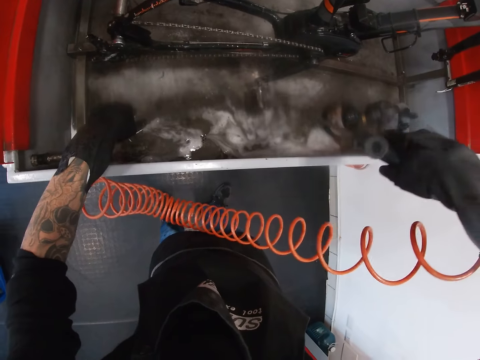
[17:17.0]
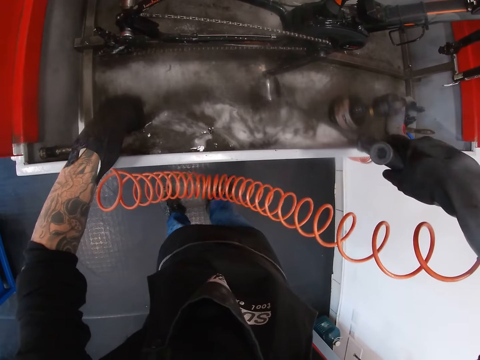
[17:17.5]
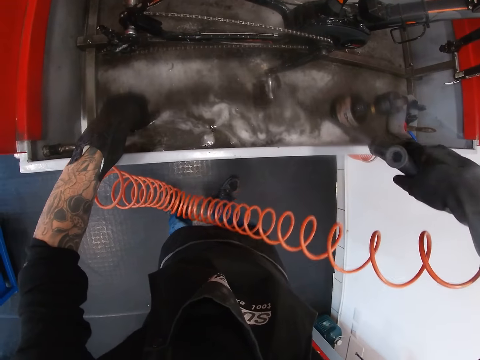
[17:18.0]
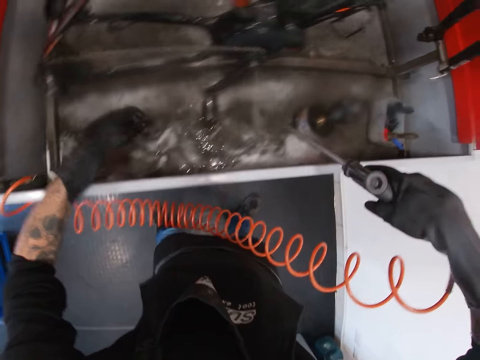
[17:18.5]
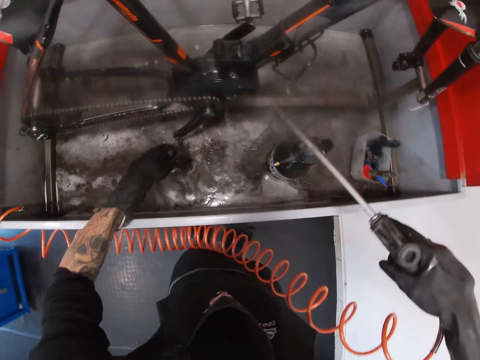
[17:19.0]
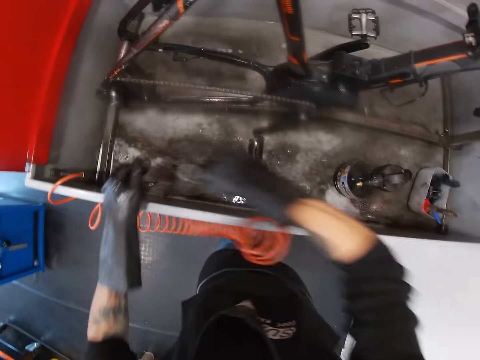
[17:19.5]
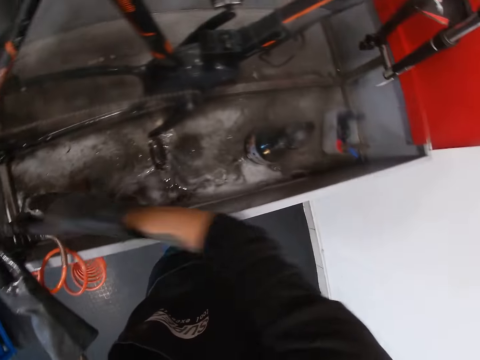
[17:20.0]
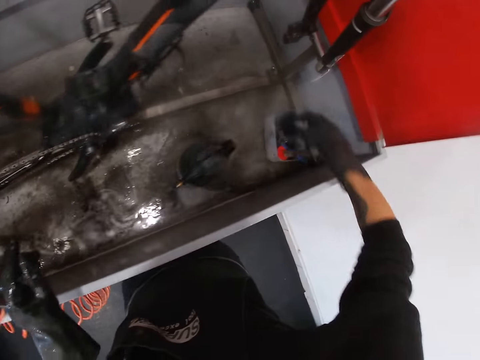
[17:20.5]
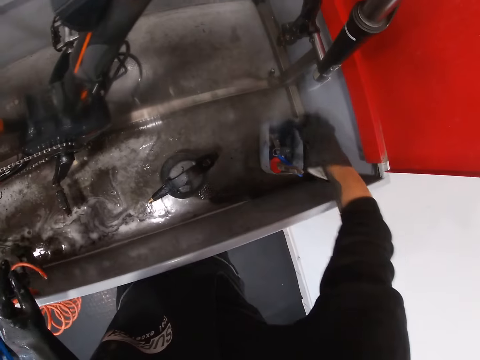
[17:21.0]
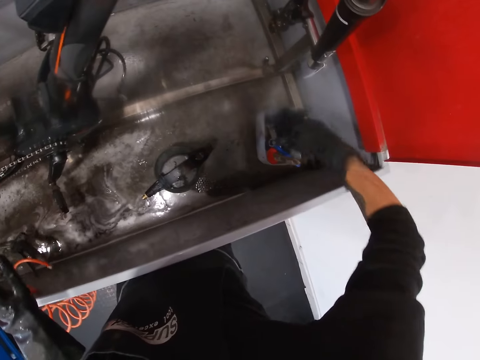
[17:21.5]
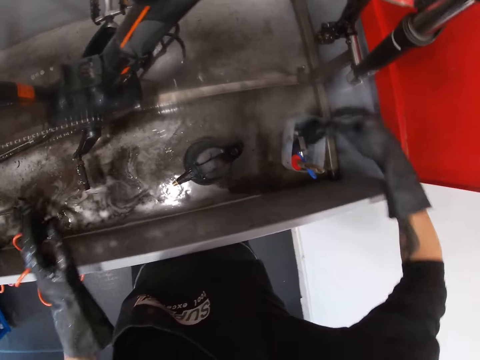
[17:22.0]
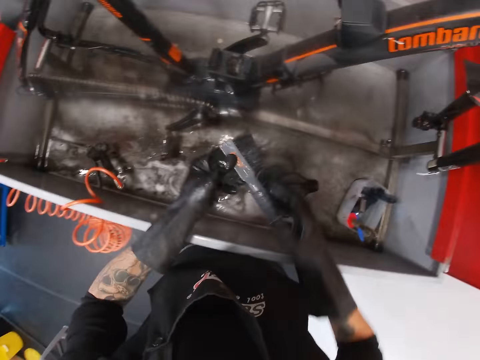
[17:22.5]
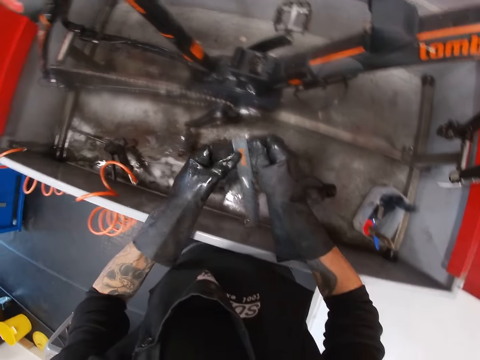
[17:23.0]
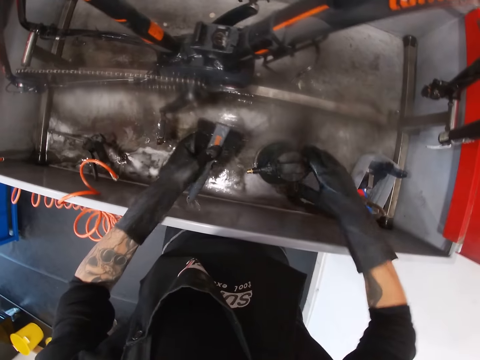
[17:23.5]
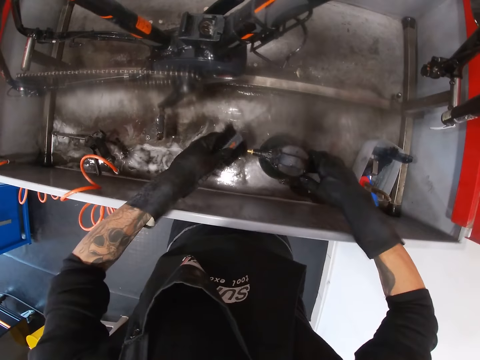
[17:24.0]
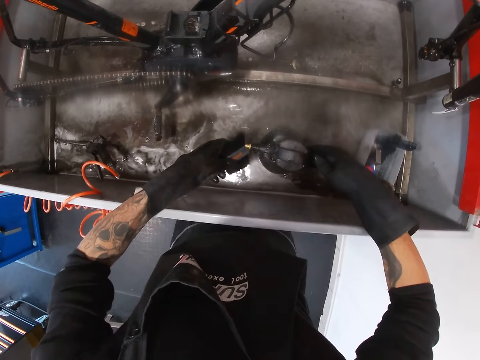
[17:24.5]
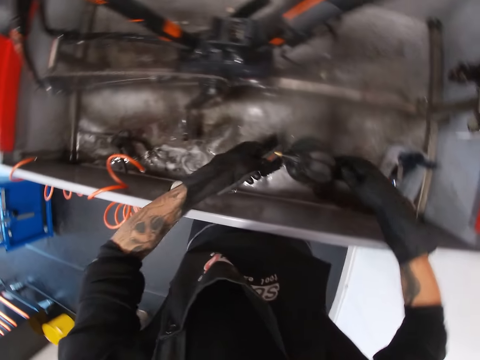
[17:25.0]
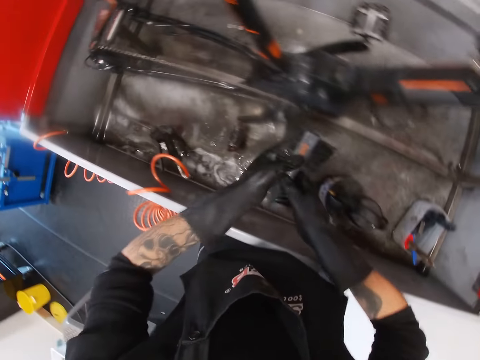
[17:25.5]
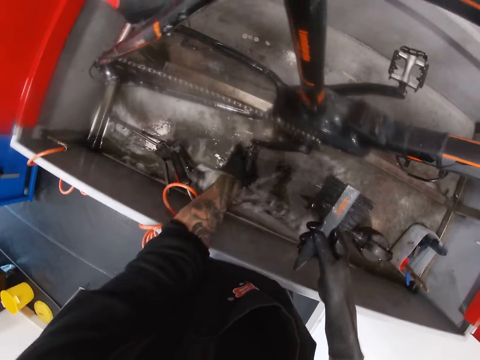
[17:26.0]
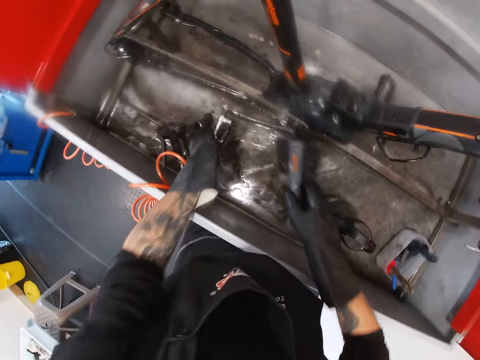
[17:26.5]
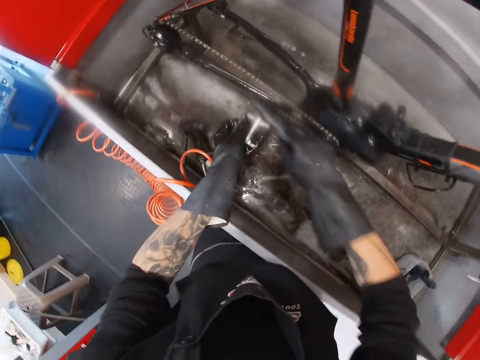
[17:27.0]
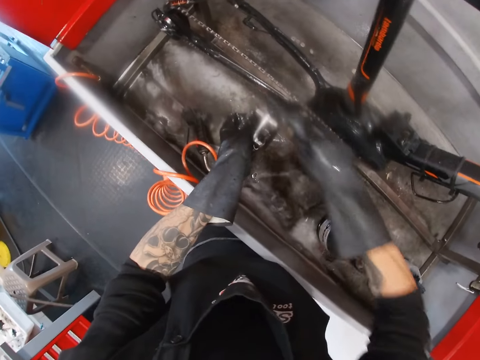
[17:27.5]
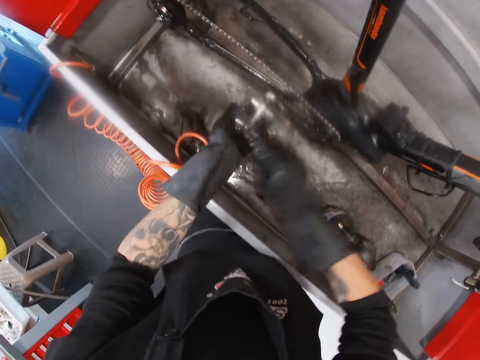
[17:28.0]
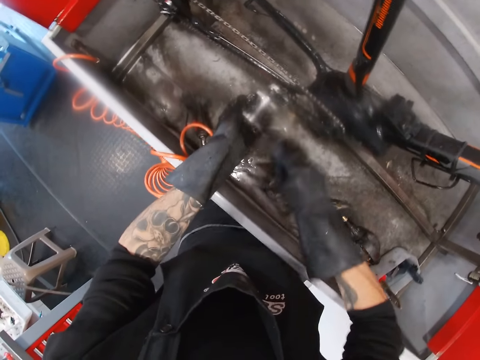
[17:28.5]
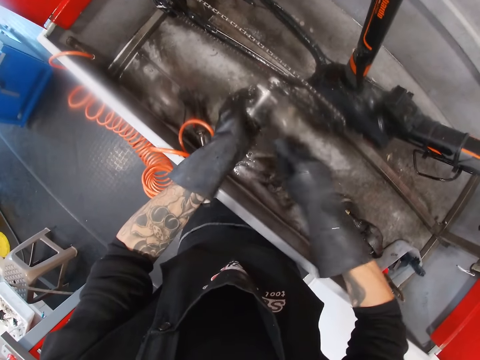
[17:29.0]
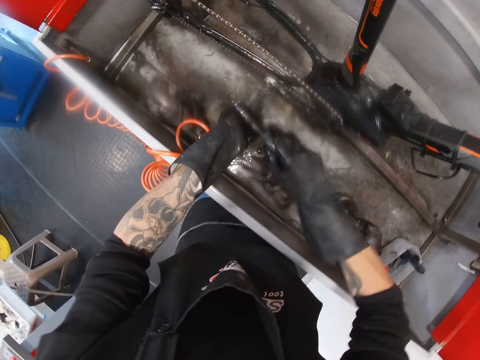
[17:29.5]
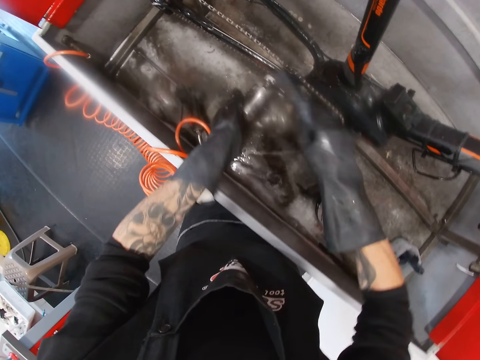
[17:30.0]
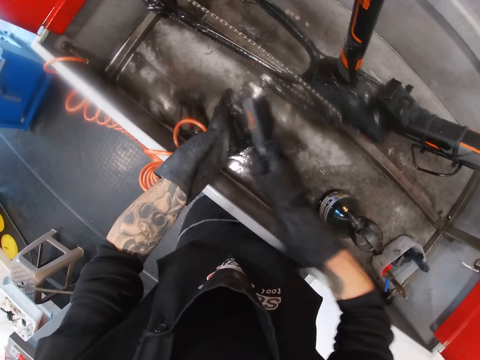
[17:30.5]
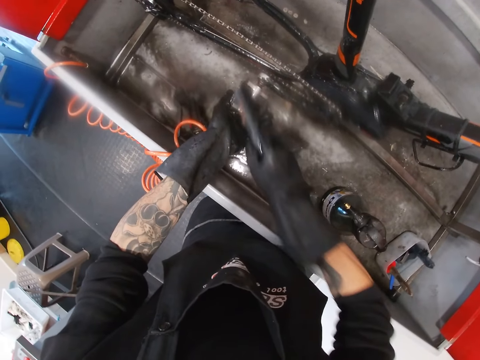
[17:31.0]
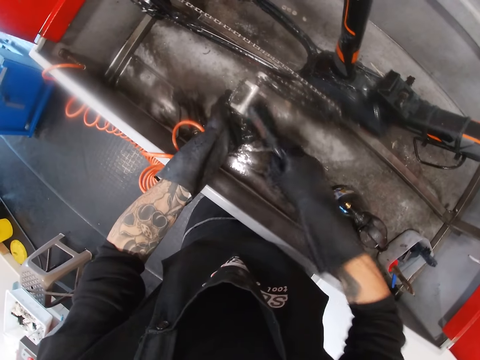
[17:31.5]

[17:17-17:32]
The camera wearer turns to the side. He places the nozzle spray in the left side of the workshop wash basin. He picks the brush in a tin from the right side of the workshop wash basin with his right hand. He passes the brush to his left hand. He holds the brush. He sprays the brush with water in the pressure sprayer. He holds a spray bottle. He pours soap on the brush. He passes the brush to his right hand. He lifts the bicycle pedal with his left hand. He holds the pedal. He cleans the bicycle pedals with the brush.

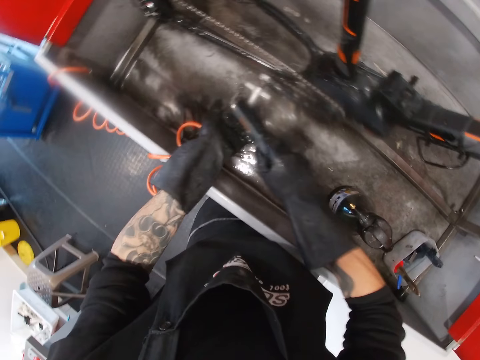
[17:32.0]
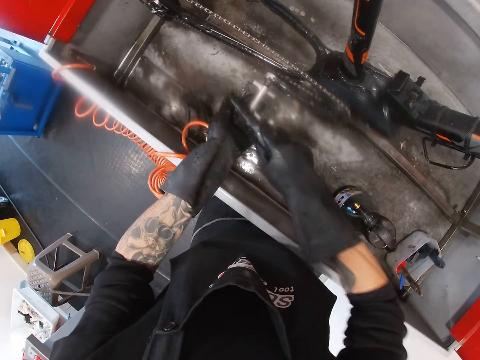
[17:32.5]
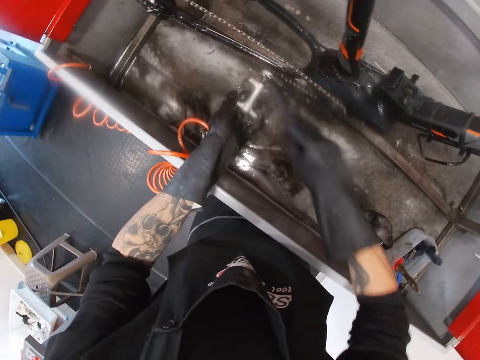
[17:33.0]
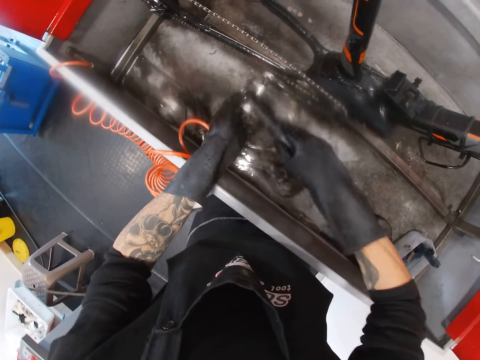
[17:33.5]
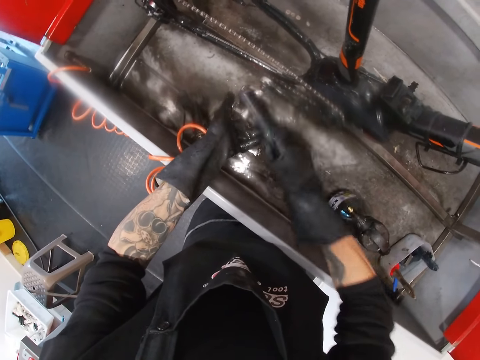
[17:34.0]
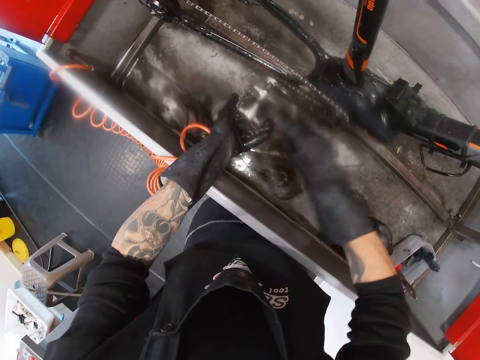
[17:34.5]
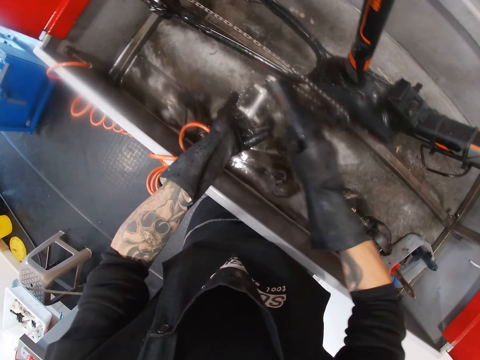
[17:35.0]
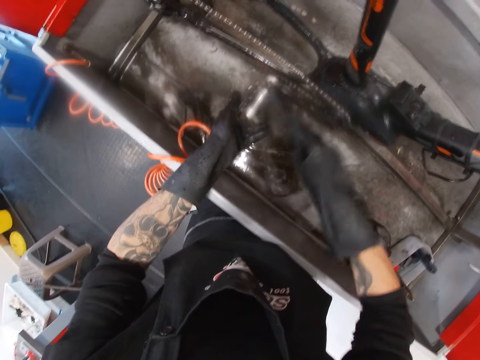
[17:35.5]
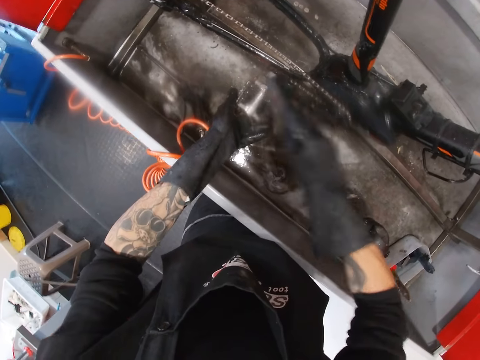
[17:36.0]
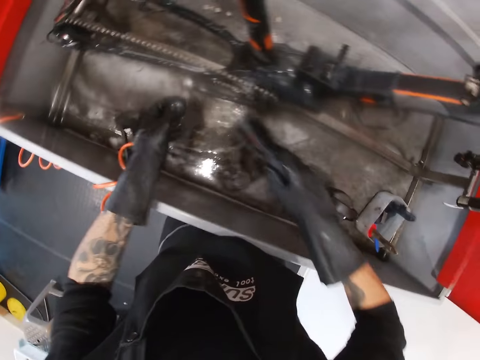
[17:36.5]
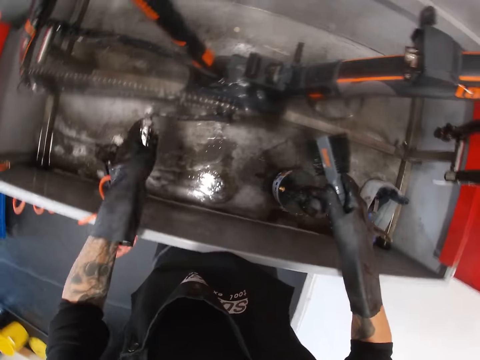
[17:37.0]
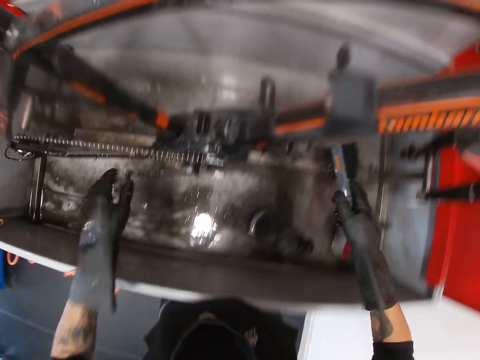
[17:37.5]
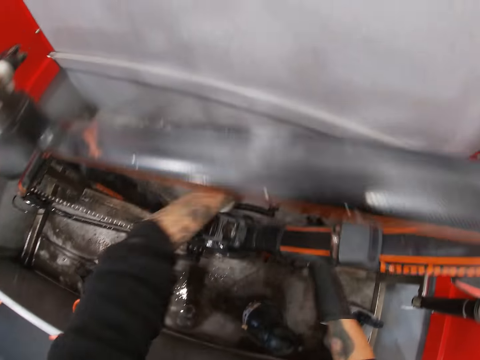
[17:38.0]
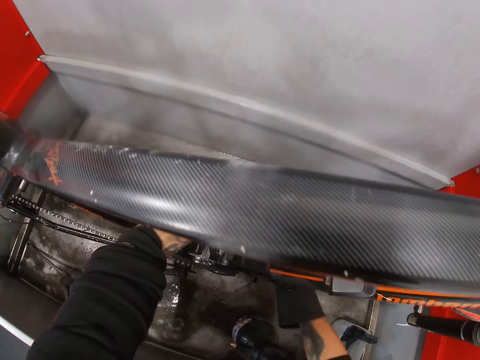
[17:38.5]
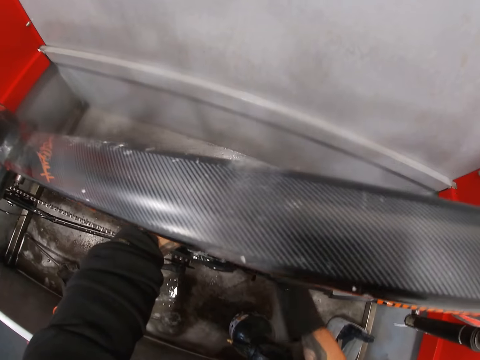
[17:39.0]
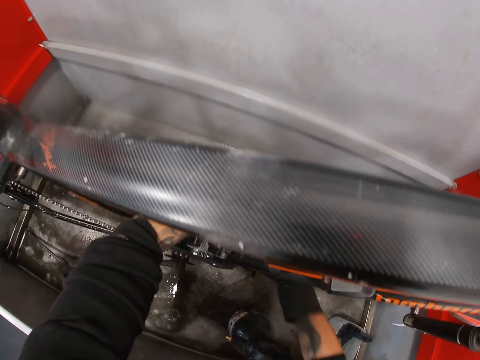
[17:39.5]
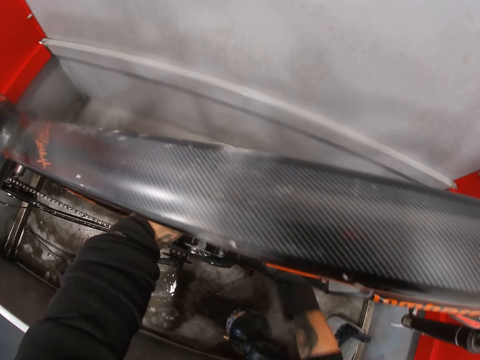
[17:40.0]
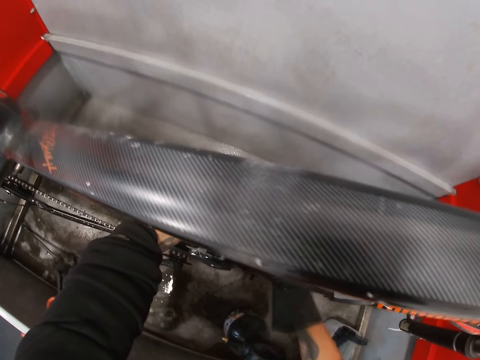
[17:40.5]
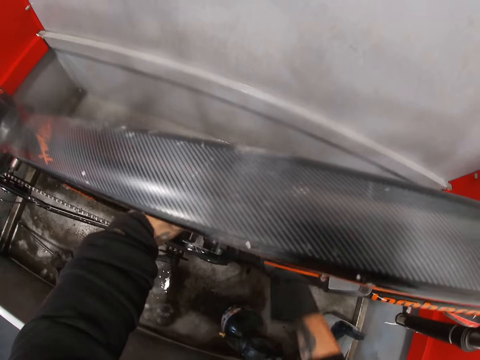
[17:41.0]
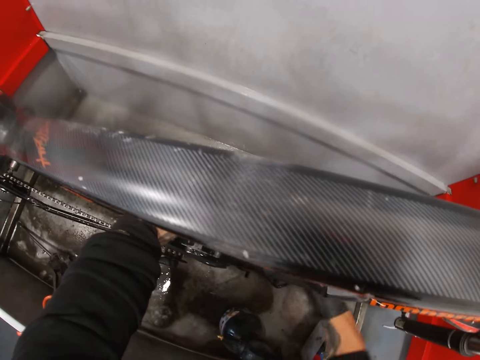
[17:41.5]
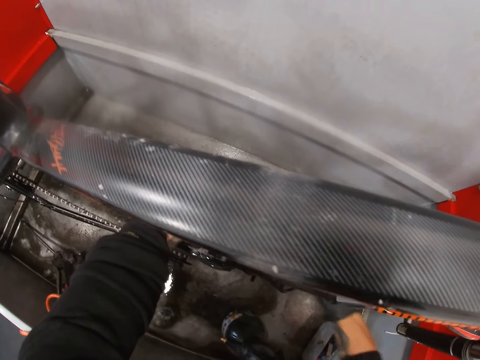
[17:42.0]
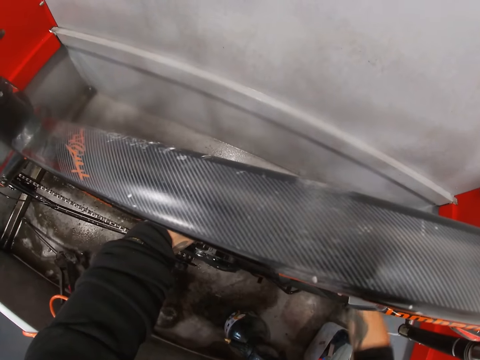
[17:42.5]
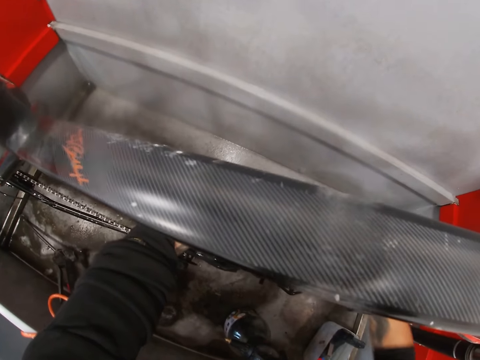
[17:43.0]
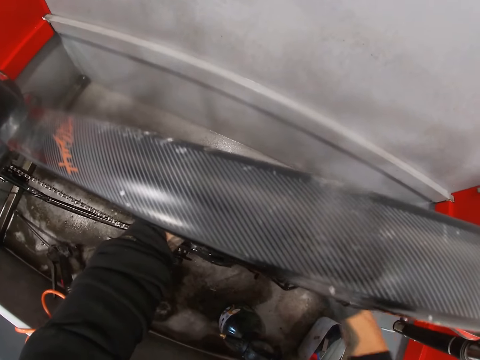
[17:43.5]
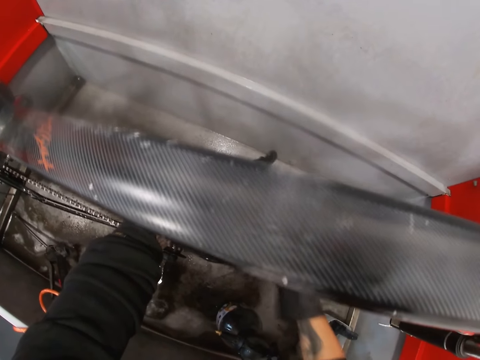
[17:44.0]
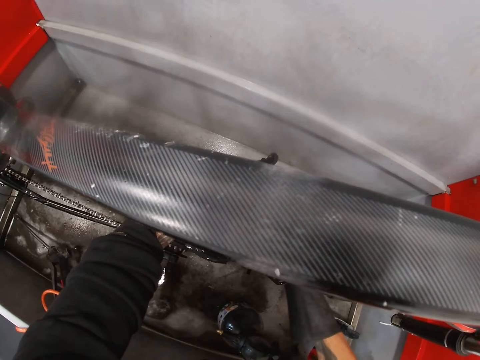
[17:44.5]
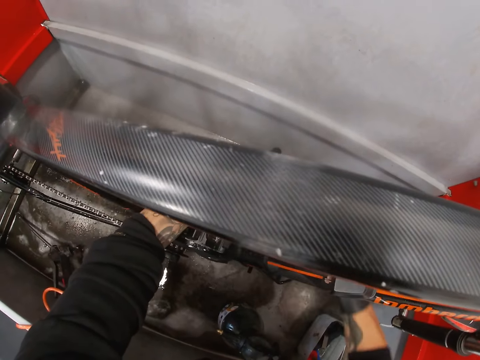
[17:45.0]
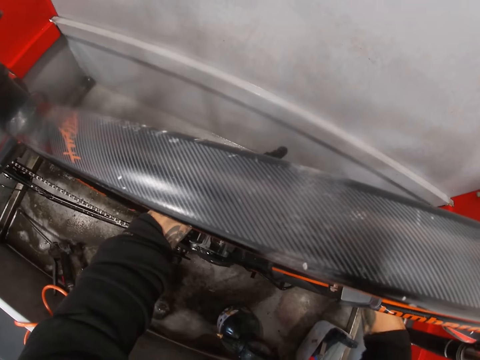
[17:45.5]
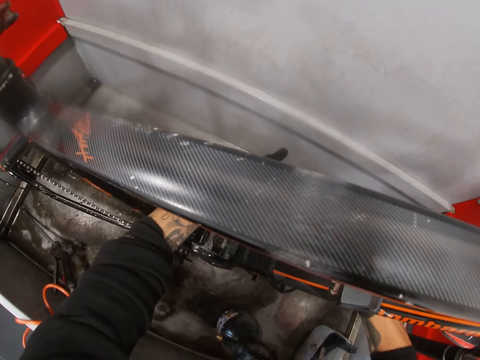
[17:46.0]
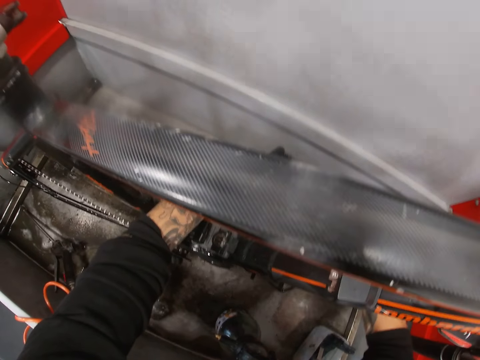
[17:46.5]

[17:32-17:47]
The camera wearer turns to the side. They brush a pedal bar with a brush.
